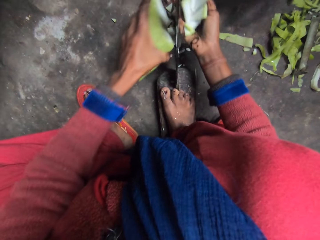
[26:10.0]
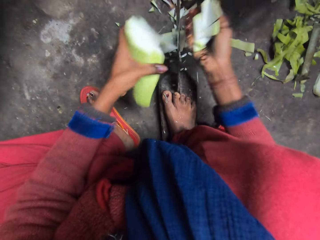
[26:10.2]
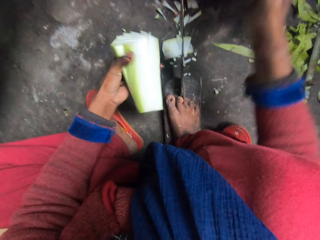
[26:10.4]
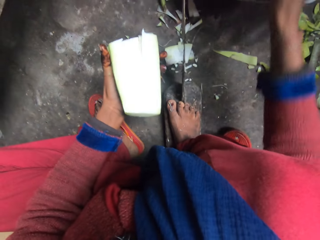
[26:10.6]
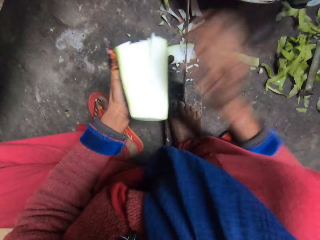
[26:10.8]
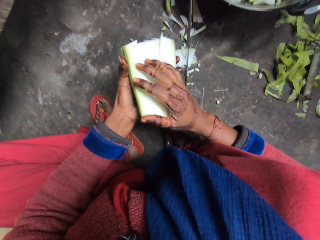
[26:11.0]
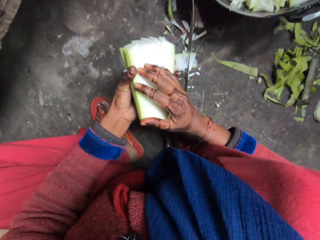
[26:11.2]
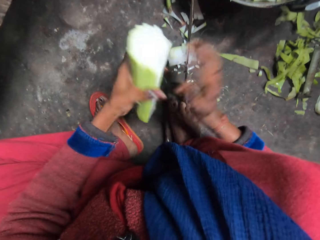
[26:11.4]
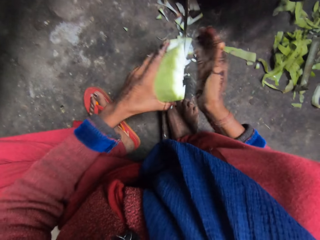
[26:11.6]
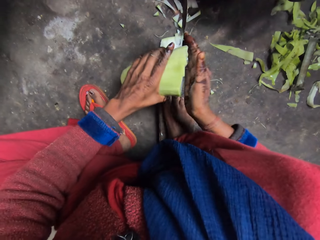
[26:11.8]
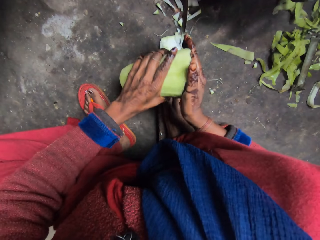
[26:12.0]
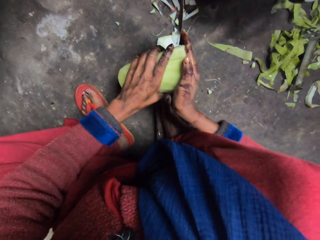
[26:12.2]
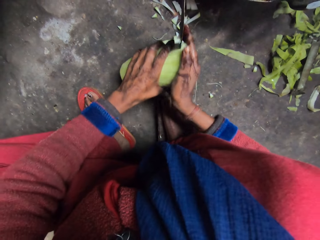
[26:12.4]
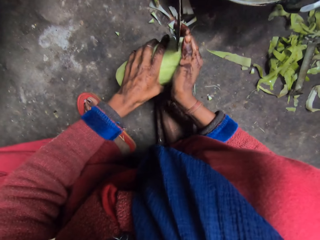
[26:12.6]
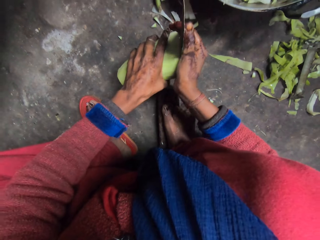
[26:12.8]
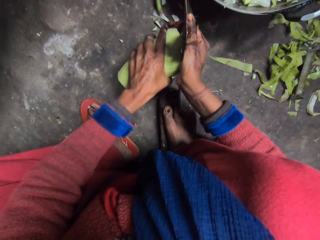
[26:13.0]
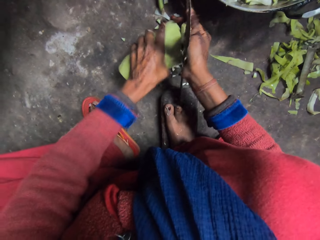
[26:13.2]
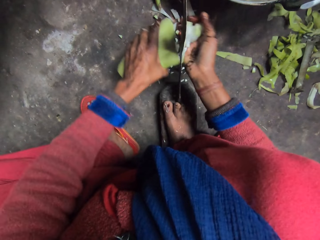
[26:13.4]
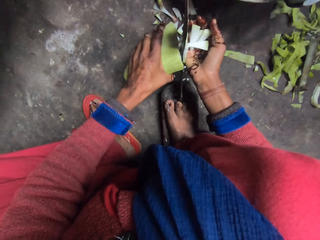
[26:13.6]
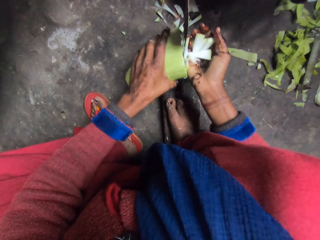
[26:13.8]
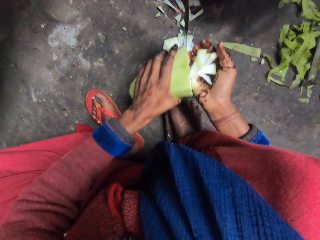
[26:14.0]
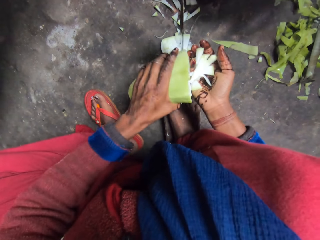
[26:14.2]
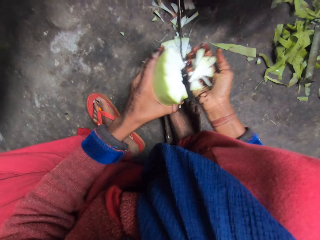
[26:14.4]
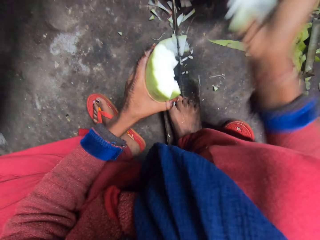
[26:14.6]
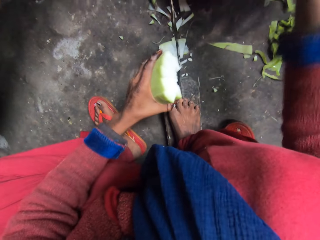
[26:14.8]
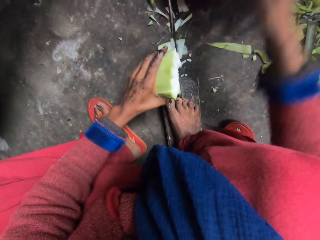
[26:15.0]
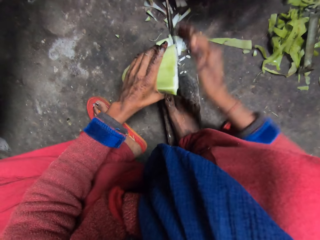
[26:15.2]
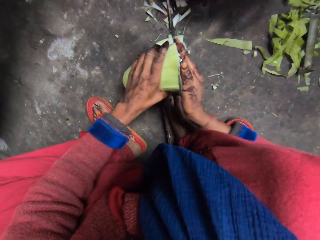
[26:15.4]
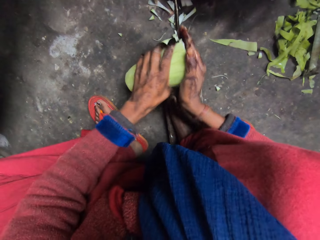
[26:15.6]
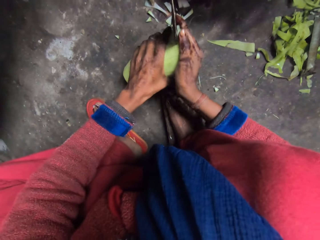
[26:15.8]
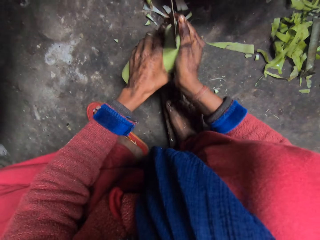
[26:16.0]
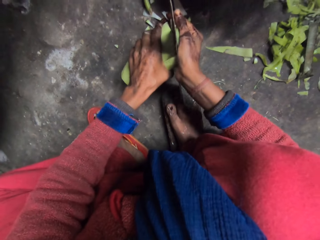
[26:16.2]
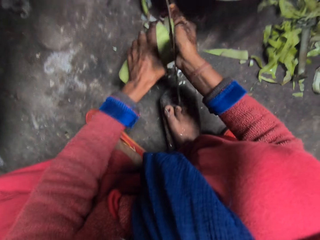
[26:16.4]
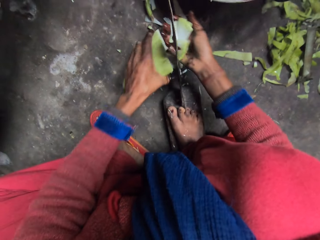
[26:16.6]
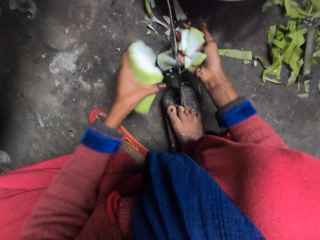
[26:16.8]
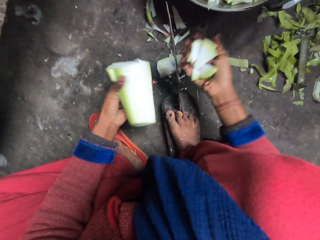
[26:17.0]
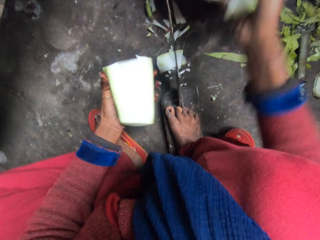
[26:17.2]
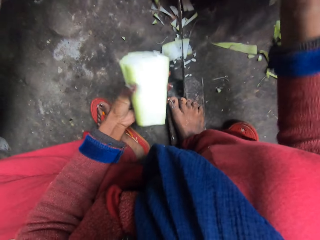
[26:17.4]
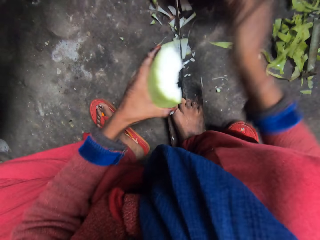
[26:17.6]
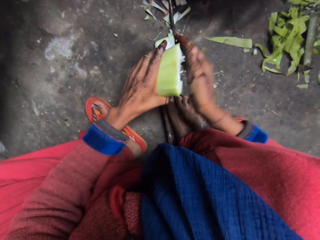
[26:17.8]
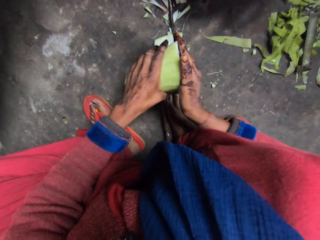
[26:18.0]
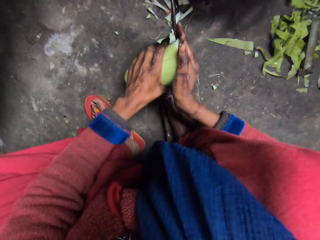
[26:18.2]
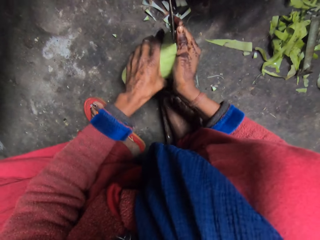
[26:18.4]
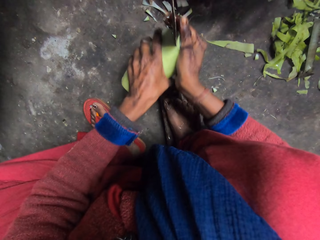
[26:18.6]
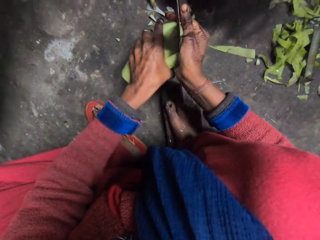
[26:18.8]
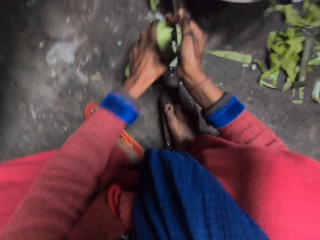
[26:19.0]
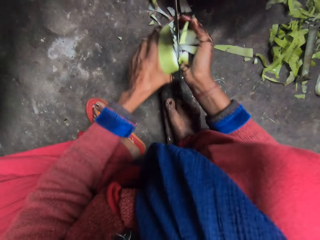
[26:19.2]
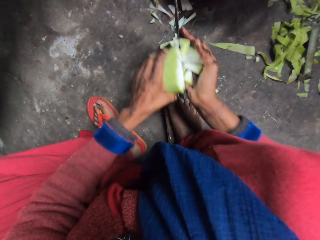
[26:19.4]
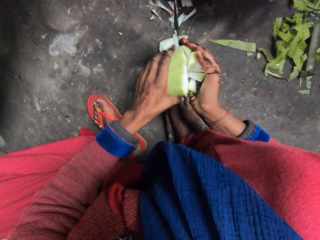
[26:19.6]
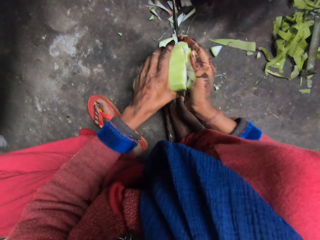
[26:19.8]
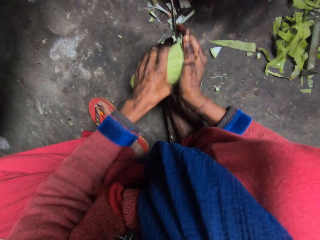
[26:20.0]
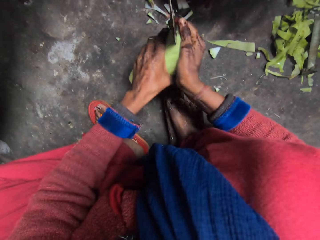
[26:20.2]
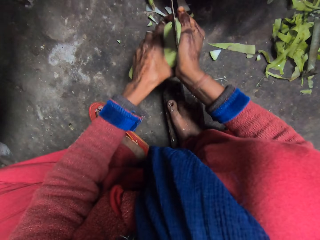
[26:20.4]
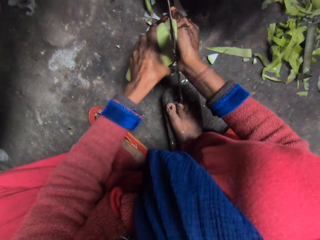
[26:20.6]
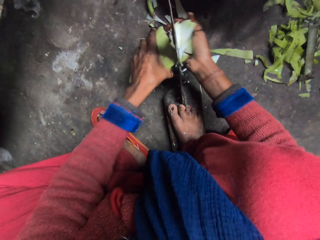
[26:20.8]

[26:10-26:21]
The camera wearer drops the cut cabbage in a pan. They cut the cabbage with the knife. They drop the cut cabbage in the pan. They cut the cabbage with the knife. They drop the cut cabbage in the pan. They cut the cabbage with the knife.

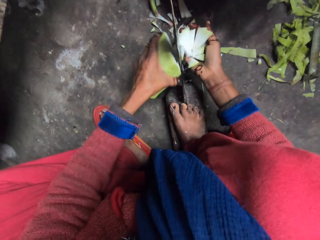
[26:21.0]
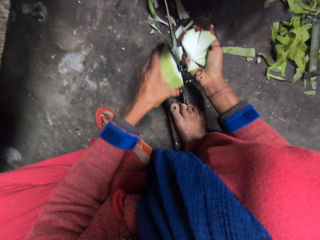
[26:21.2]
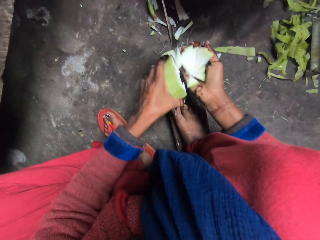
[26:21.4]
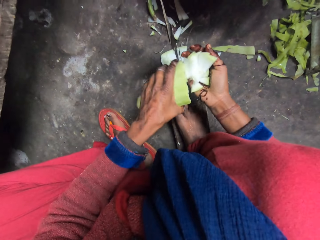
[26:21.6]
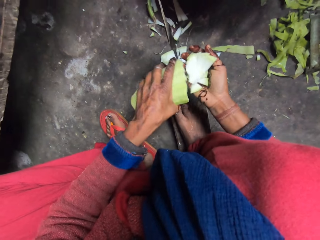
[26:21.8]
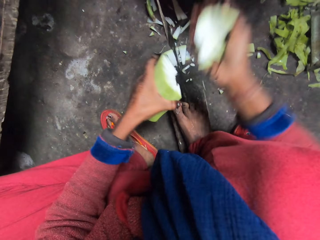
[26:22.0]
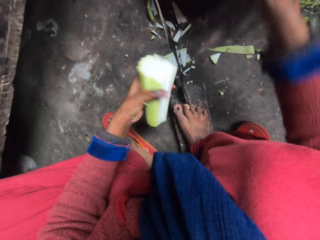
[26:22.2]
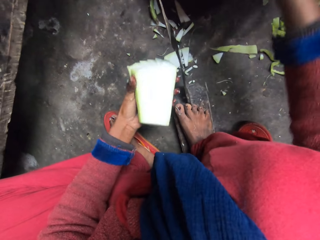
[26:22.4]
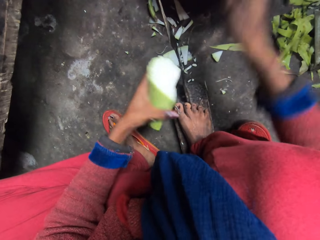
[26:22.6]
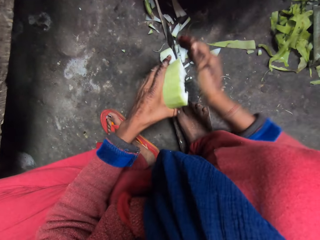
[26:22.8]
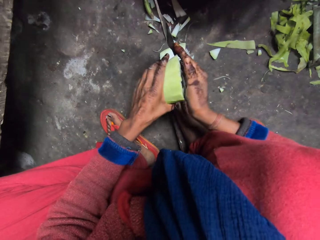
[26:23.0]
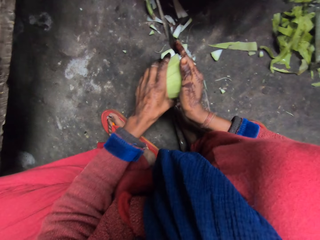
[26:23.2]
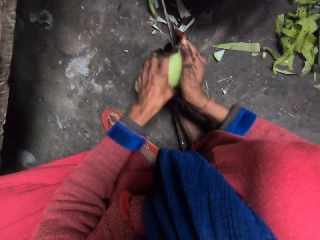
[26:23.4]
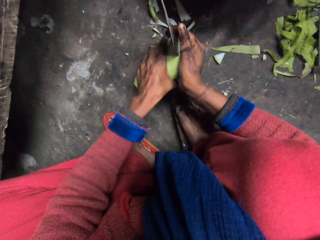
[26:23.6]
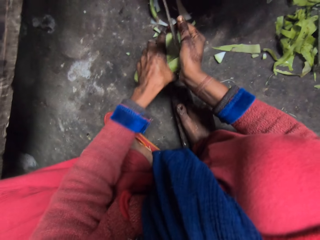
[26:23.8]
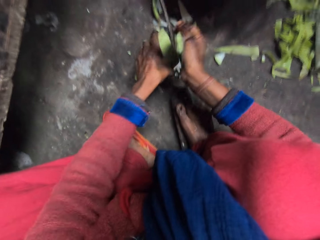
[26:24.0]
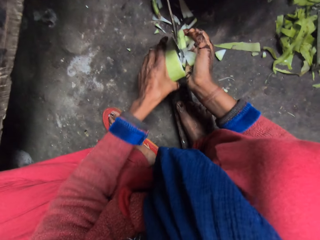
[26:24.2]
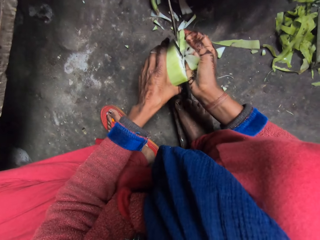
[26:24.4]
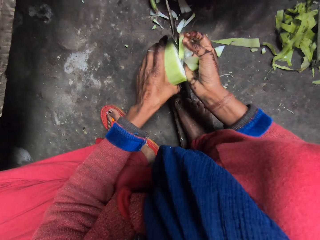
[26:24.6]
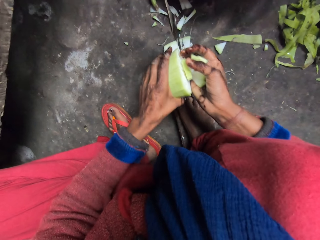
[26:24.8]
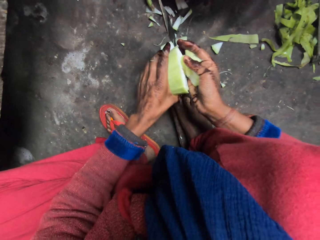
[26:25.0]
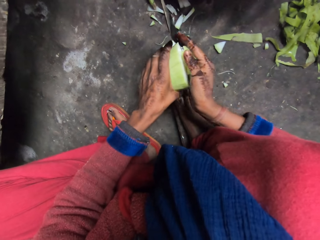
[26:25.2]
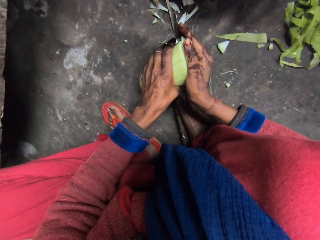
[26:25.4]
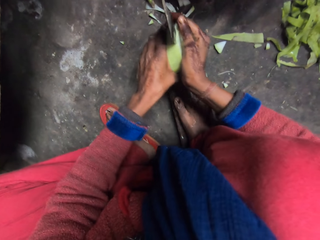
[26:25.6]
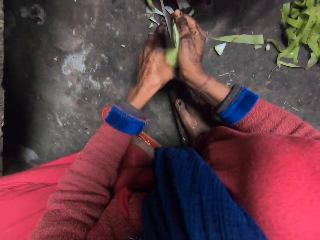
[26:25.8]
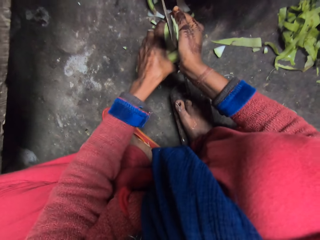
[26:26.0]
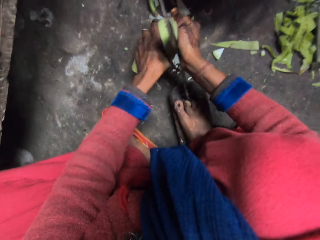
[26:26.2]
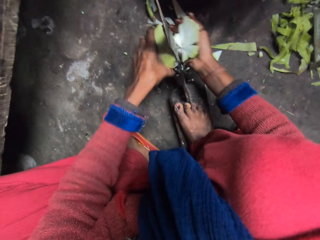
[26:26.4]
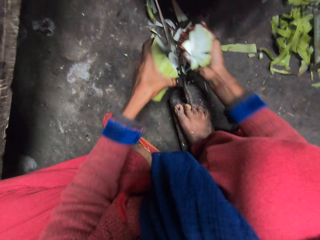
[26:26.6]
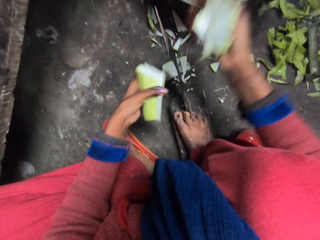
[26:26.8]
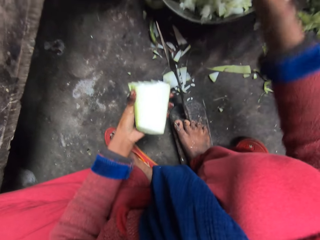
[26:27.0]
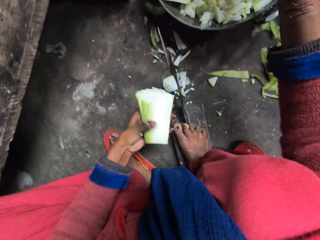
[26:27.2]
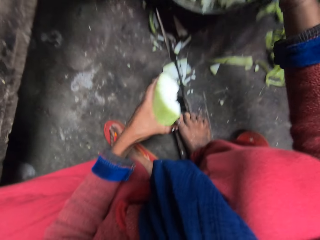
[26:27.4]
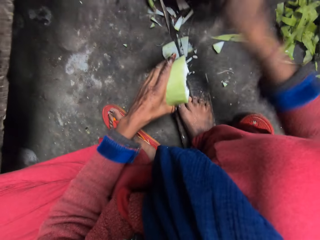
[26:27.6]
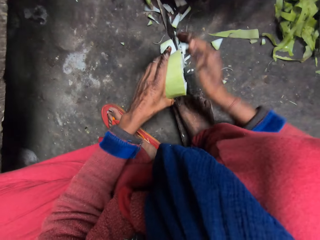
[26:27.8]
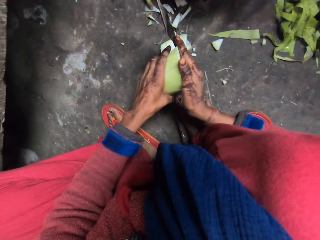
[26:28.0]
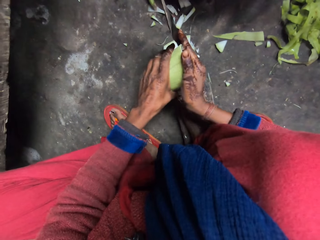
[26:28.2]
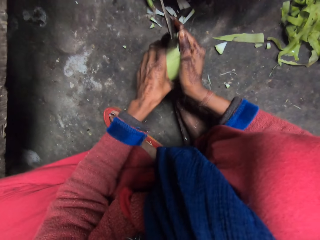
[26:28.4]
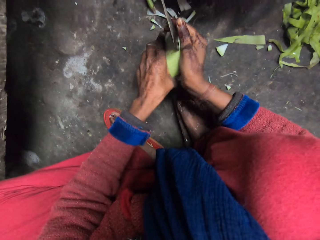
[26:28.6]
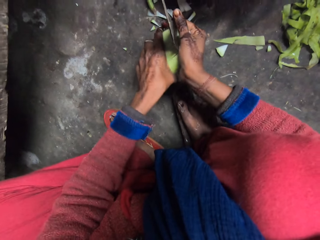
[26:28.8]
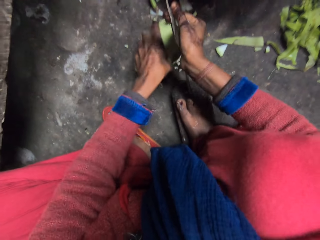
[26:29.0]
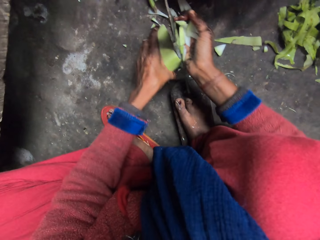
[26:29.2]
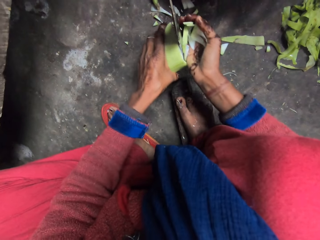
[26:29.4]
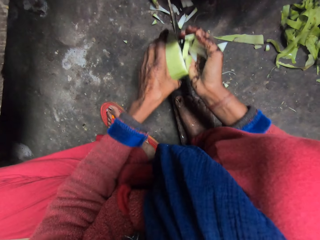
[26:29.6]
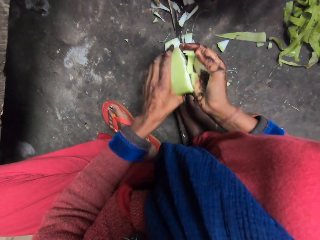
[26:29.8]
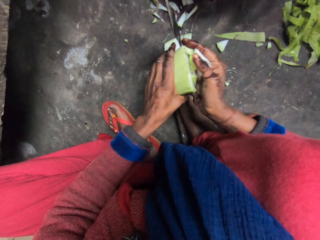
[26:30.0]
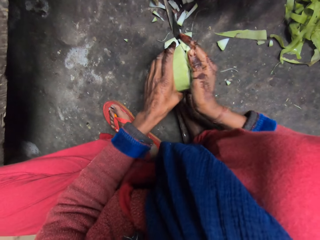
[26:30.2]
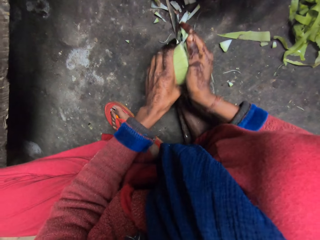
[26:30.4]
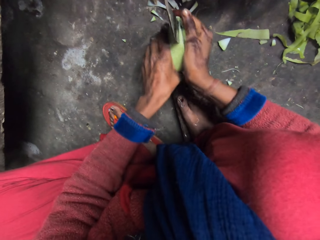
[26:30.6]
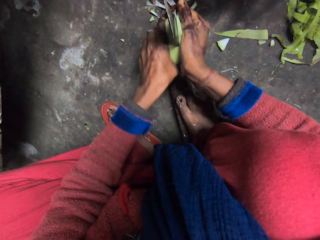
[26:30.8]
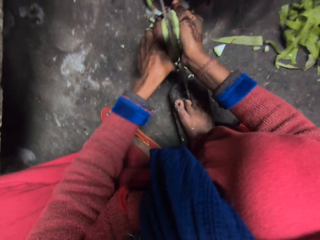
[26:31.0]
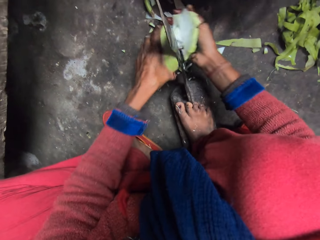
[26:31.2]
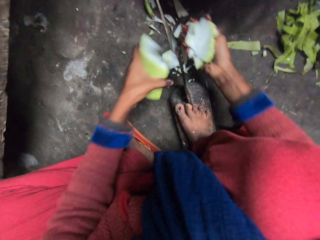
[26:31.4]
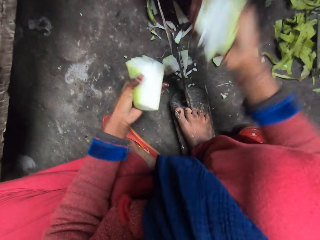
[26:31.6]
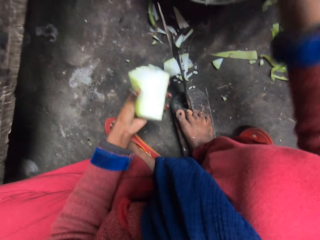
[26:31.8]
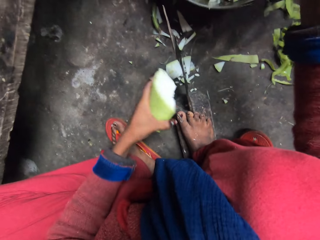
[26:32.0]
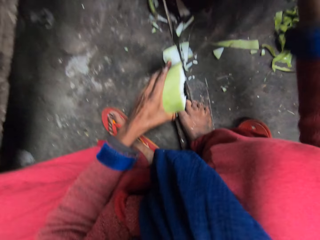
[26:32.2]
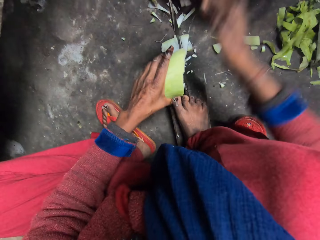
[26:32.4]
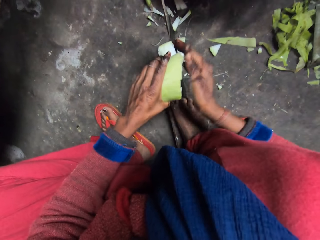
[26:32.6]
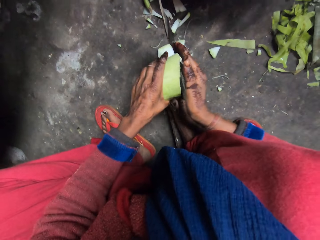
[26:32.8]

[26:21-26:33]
The camera wearer drops the cut cabbage in a pan. They cut the cabbage with the knife. They drop the cut cabbage in the pan. They cut the cabbage with the knife. They drop the cut cabbage in the pan.
